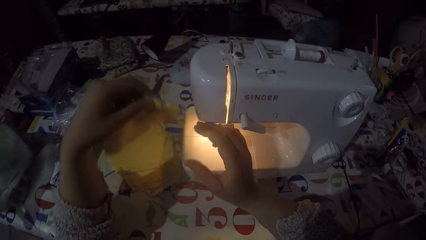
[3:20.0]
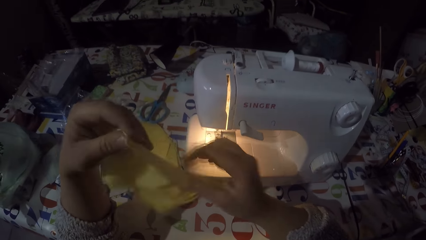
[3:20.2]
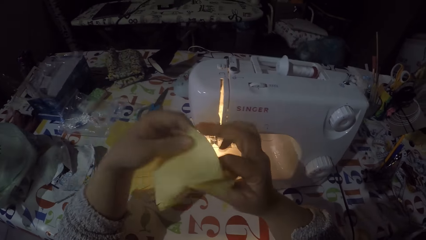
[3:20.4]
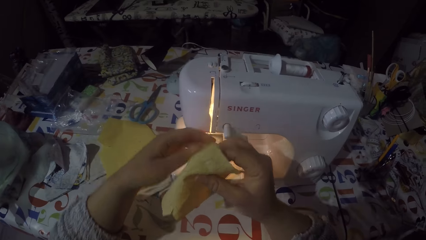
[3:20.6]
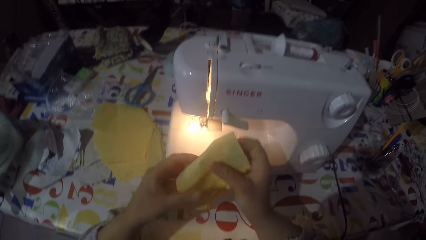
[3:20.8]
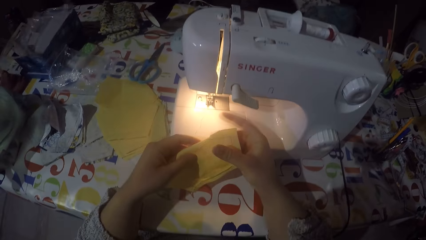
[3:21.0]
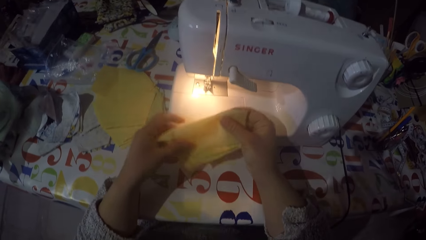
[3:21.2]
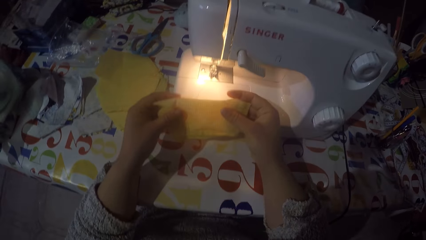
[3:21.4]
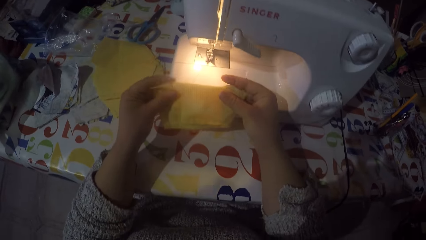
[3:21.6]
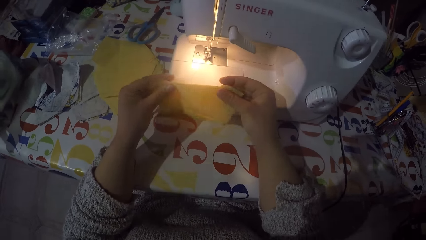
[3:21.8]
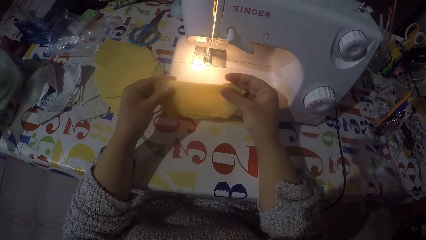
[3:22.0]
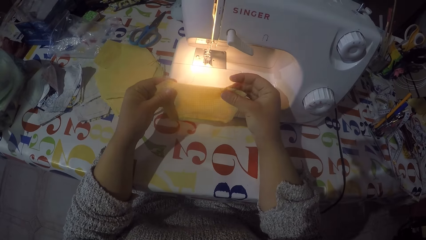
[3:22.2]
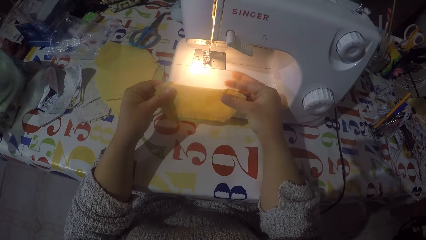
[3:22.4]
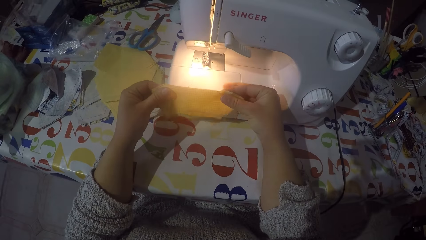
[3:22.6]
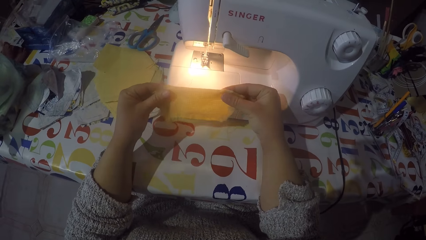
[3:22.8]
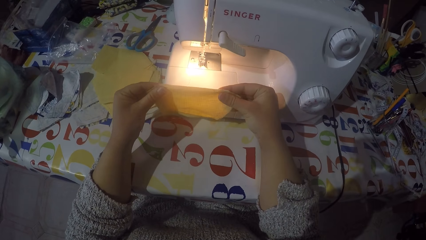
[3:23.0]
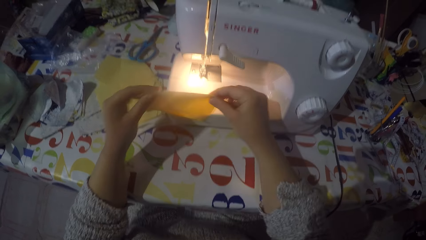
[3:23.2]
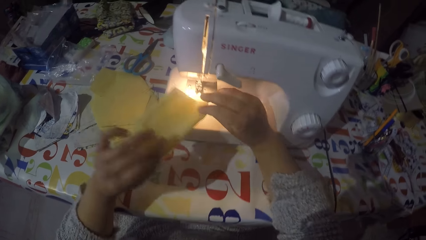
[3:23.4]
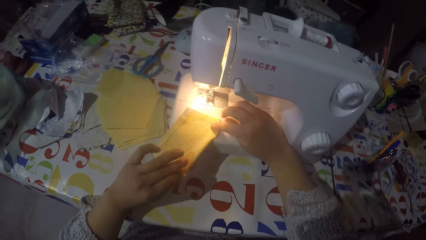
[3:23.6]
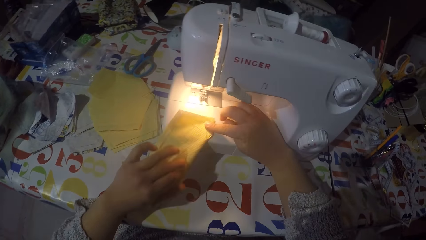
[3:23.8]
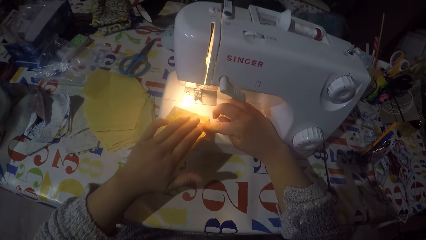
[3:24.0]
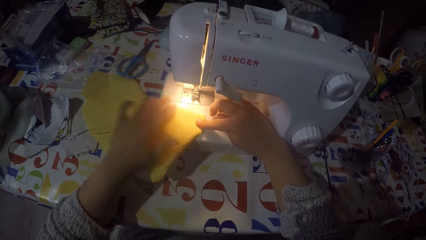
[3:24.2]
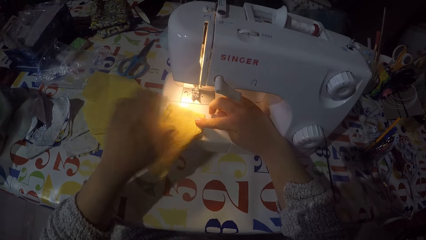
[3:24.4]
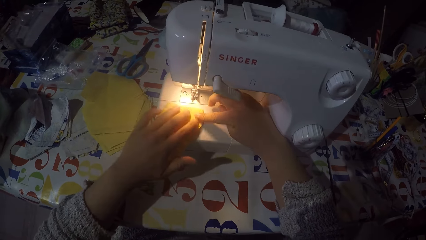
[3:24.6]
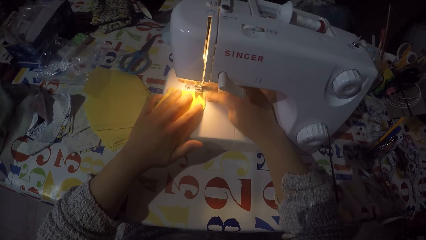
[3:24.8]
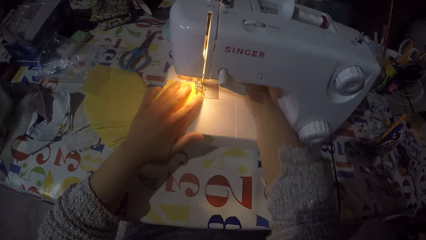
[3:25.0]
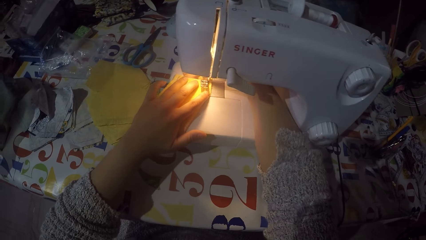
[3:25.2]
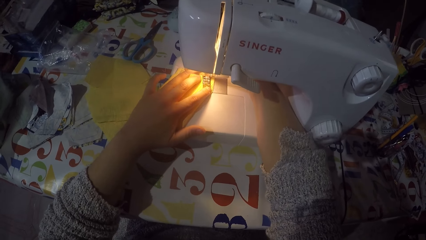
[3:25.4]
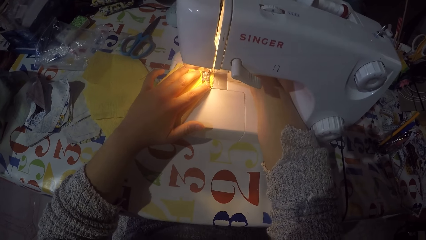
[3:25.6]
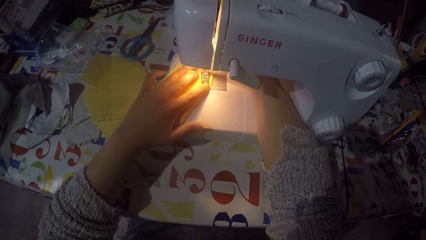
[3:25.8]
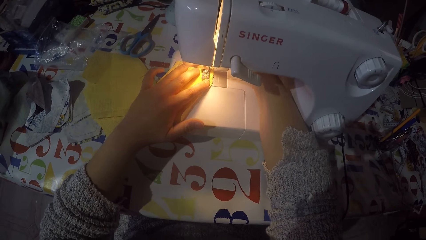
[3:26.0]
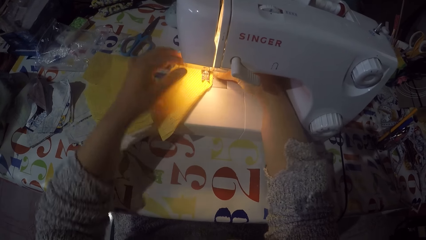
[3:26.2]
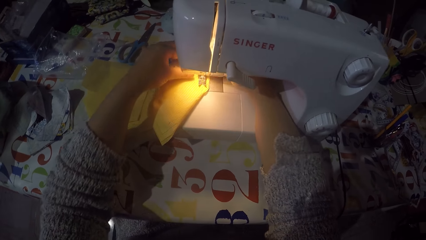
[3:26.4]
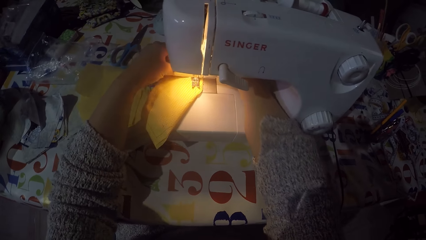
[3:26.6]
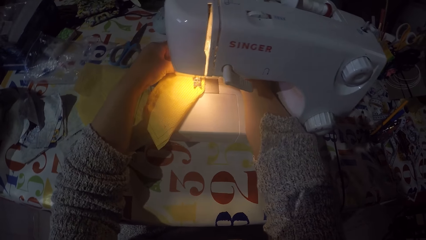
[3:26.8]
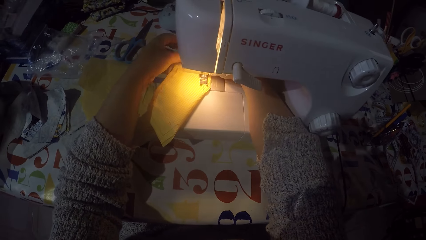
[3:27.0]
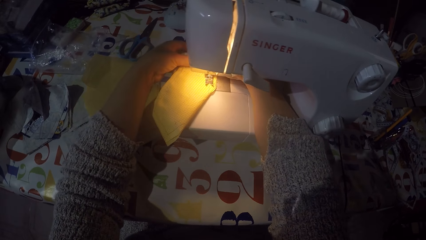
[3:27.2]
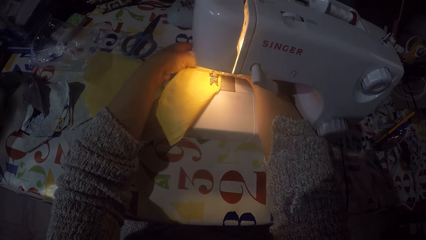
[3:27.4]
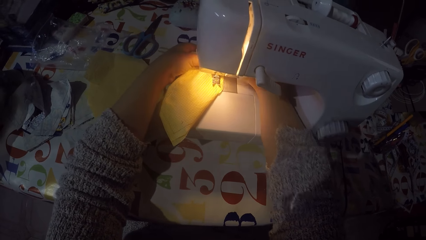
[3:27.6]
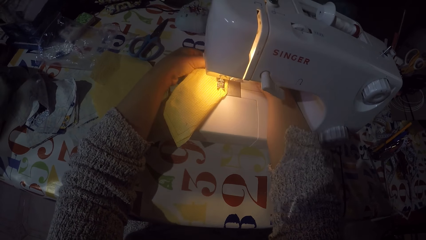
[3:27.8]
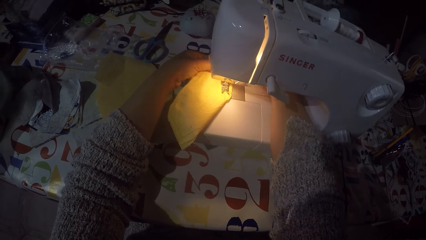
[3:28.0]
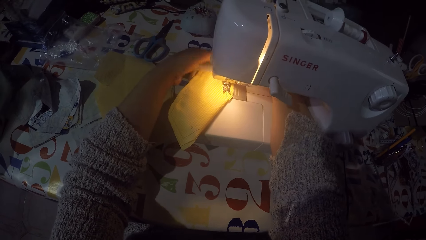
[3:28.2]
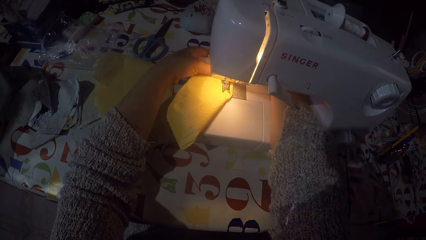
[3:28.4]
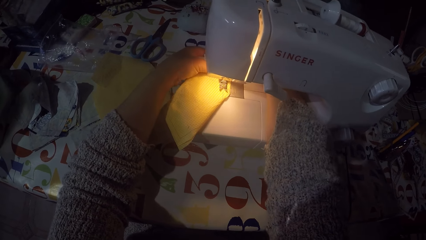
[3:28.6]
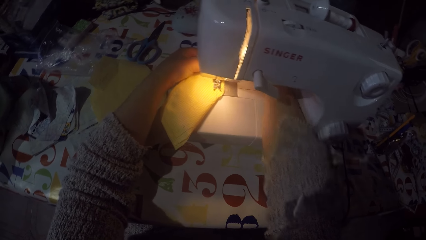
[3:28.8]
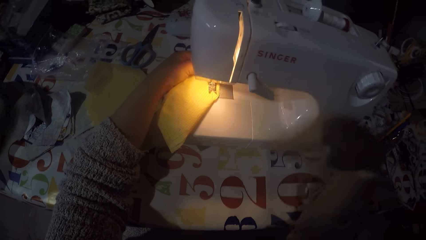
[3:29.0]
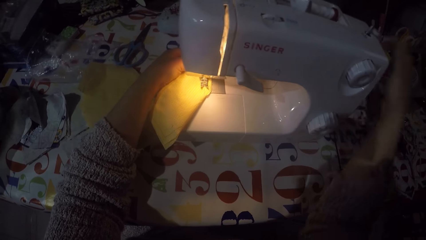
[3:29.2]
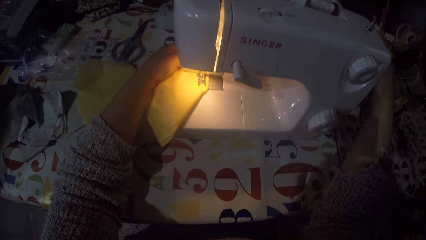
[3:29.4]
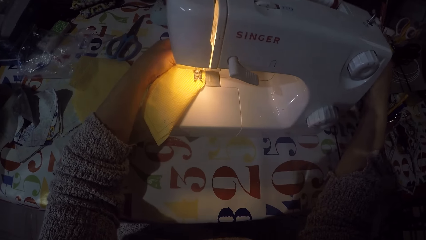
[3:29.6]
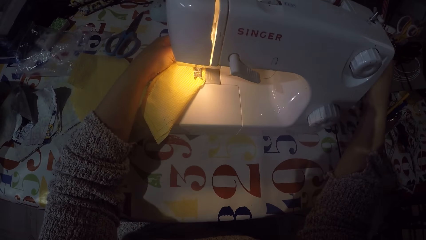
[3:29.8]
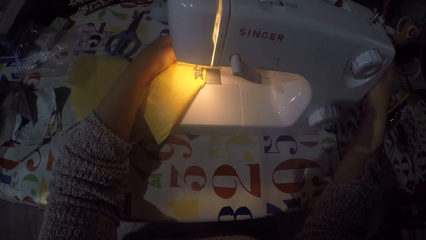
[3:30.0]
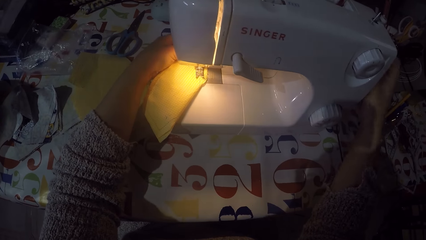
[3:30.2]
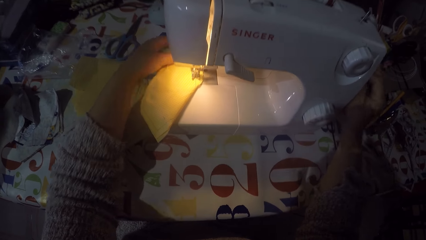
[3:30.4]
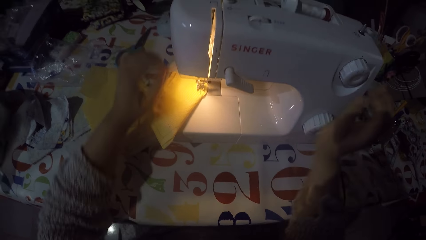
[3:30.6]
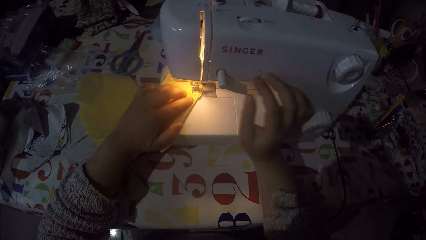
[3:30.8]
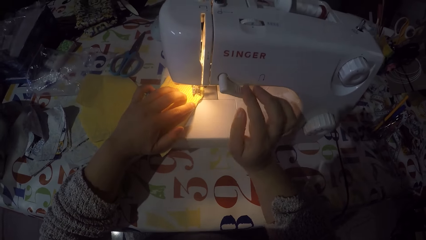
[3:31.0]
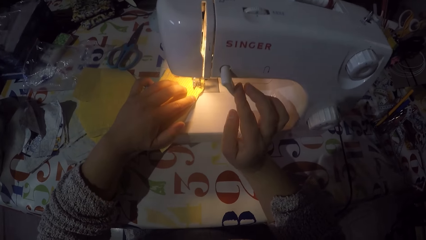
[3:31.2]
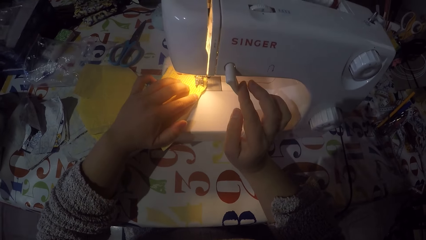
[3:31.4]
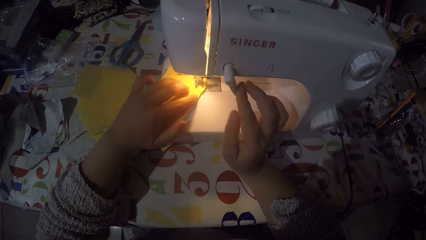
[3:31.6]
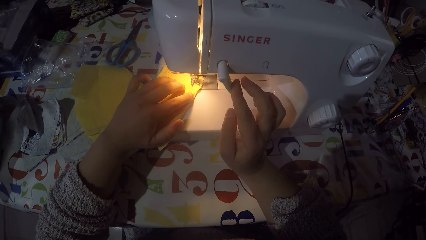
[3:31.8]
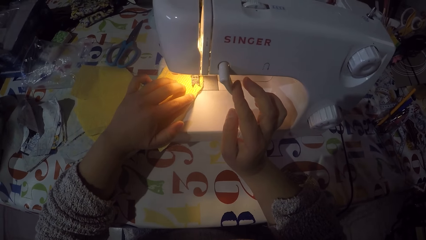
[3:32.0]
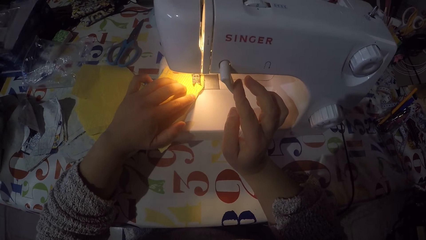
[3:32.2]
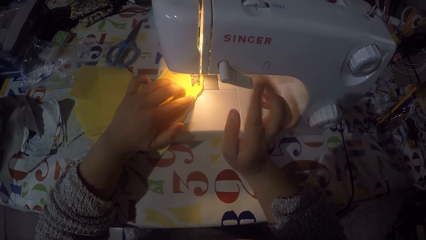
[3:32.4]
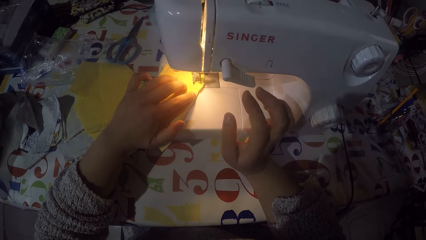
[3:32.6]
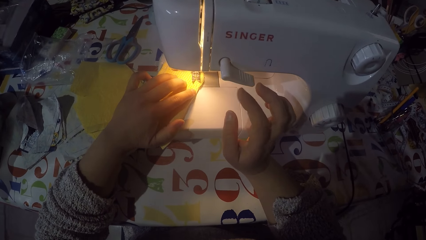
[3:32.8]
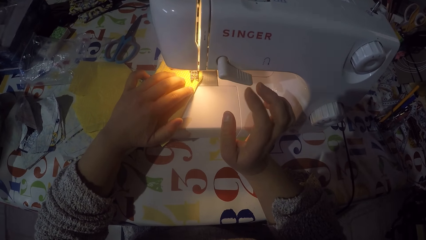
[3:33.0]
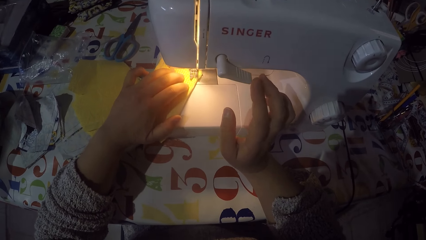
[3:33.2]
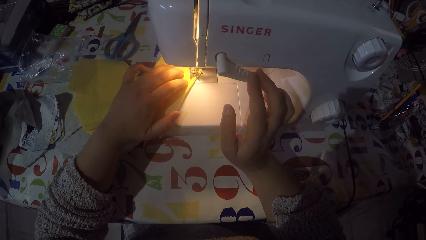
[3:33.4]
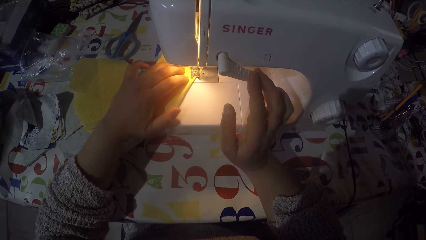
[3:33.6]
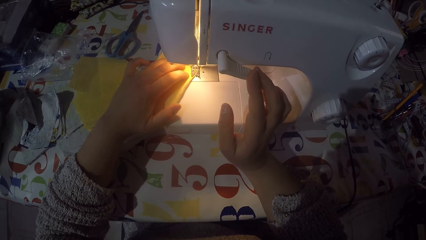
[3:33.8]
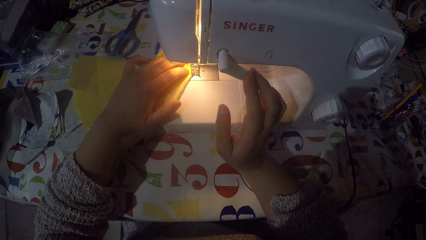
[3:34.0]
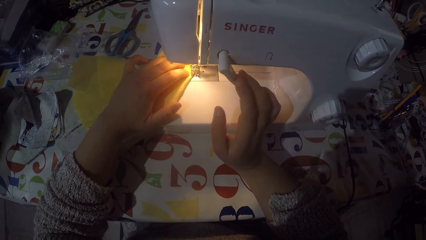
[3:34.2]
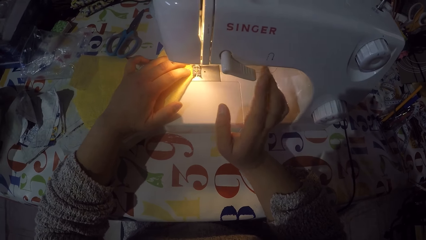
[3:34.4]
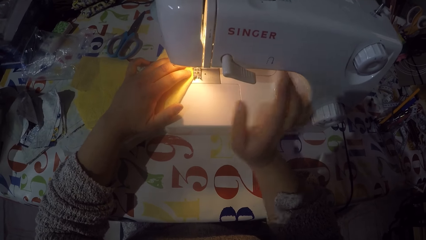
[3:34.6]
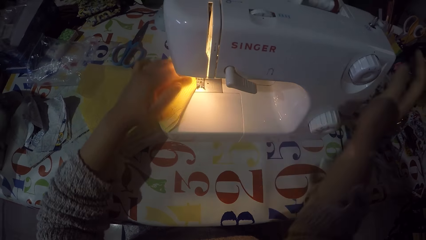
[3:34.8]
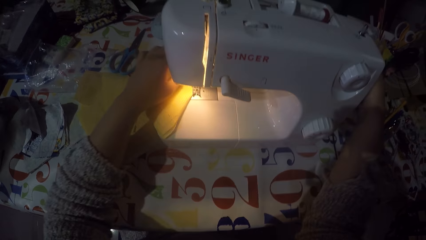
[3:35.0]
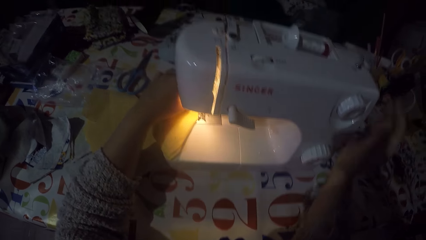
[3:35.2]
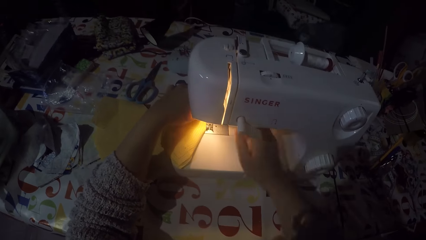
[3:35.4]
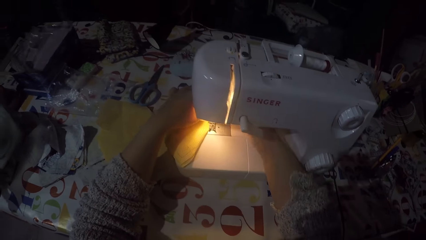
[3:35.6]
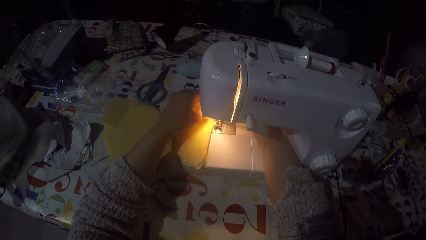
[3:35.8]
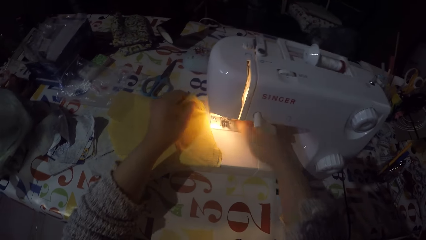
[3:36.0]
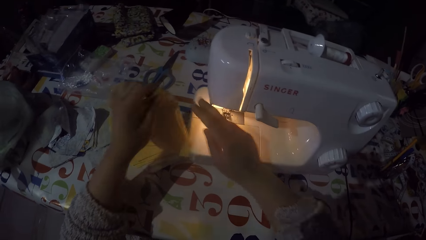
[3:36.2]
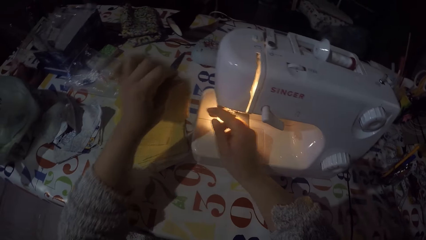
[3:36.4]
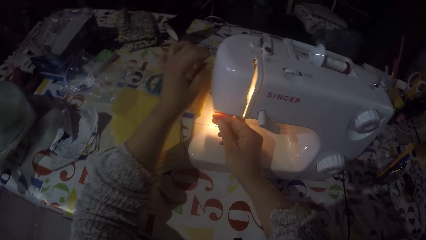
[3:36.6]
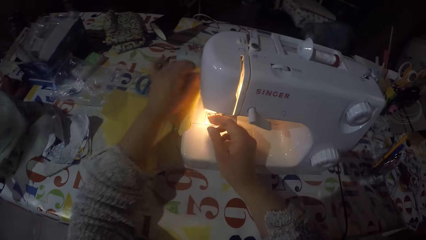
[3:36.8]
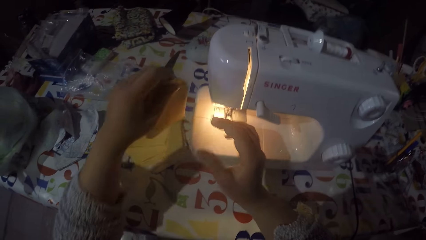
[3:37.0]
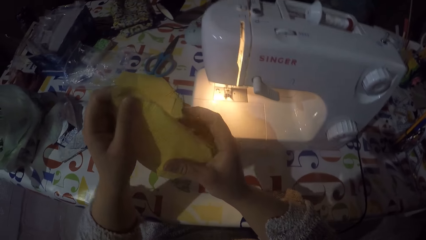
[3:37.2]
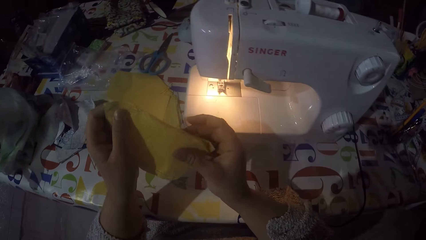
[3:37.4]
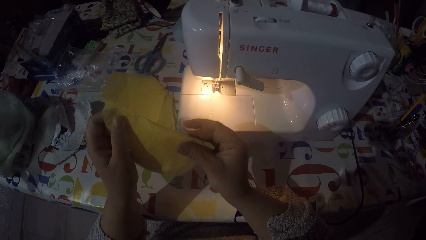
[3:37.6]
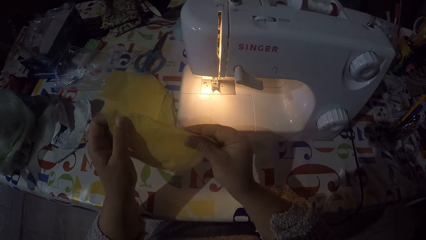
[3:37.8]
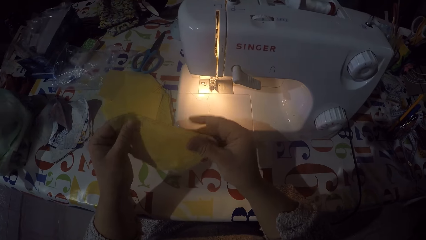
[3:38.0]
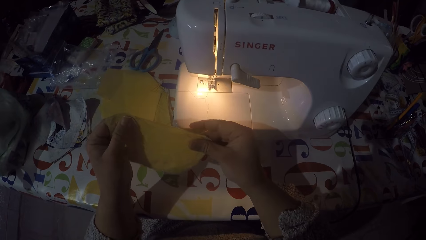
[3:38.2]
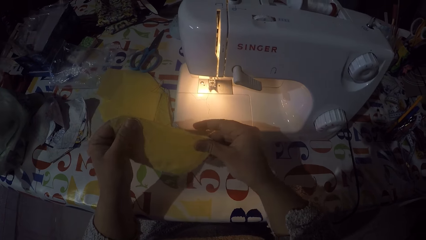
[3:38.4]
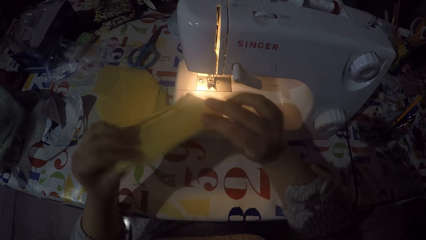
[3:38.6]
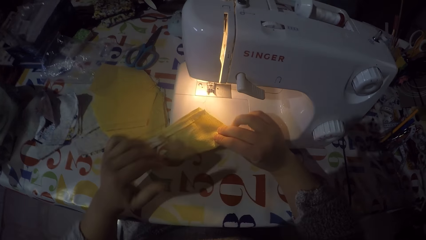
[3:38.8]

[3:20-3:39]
The camera wearer cuts the sewing thread. He folds the piece of cloth and holds the piece of cloth with both hands. He puts the piece of cloth on the sewing machine. He touches the hand wheel with his right hand. He pushes the thread take-up lever down with his right hand. He sews the piece of cloth. He sews the piece of cloth again. He pushes the thread take-up lever down with his right hand. He touches the hand wheel with his right hand. He stops sewing the piece of cloth. He removes the piece of cloth from the sewing machine. He cuts the sewing thread. He holds the piece of cloth with both hands.
